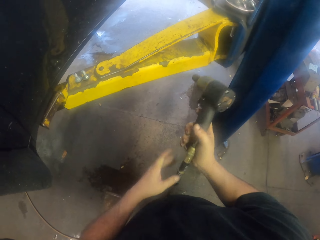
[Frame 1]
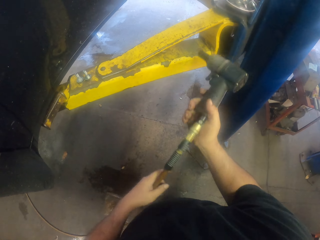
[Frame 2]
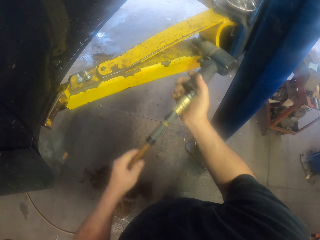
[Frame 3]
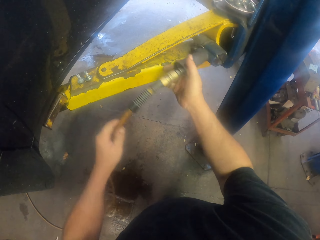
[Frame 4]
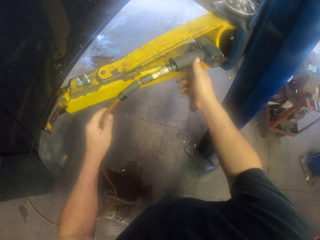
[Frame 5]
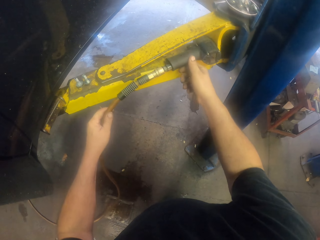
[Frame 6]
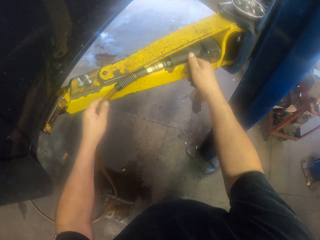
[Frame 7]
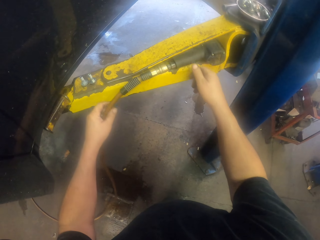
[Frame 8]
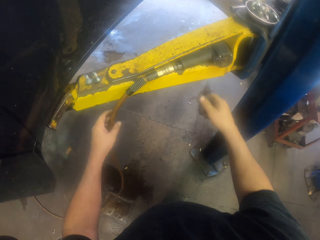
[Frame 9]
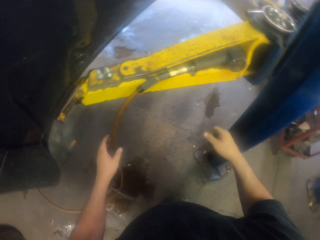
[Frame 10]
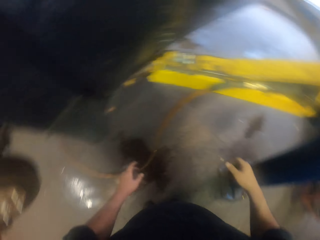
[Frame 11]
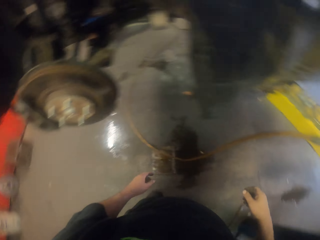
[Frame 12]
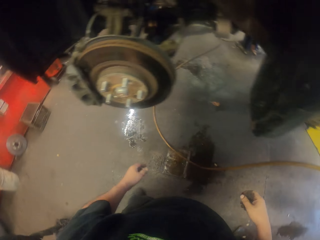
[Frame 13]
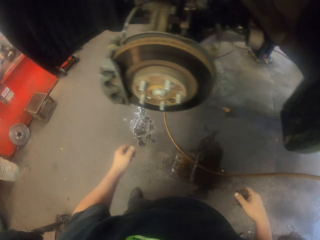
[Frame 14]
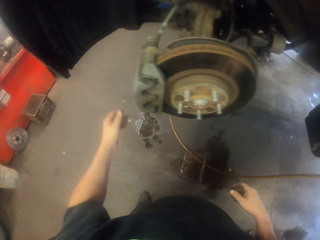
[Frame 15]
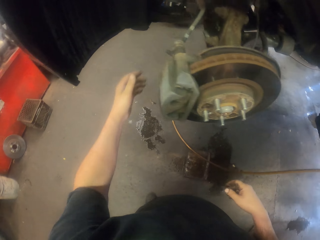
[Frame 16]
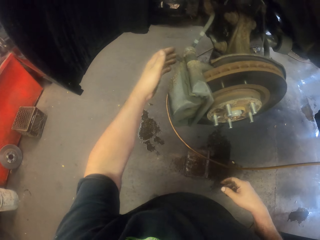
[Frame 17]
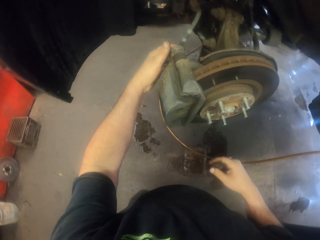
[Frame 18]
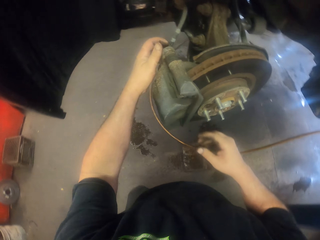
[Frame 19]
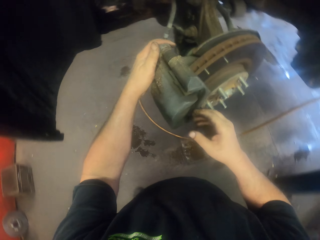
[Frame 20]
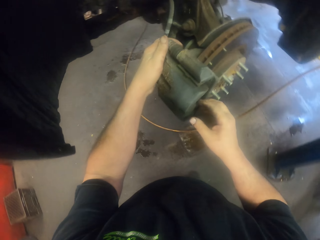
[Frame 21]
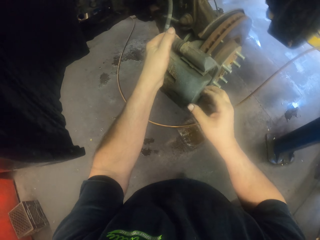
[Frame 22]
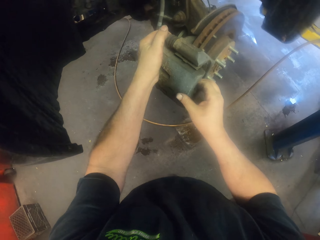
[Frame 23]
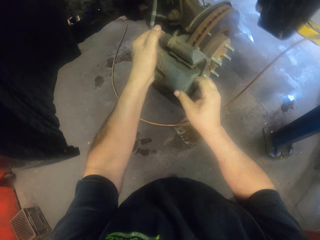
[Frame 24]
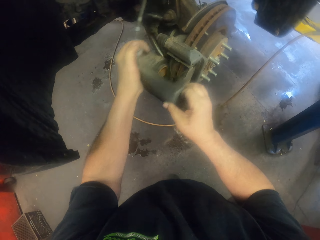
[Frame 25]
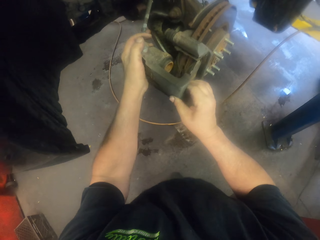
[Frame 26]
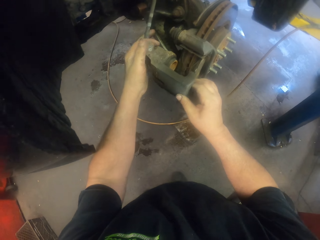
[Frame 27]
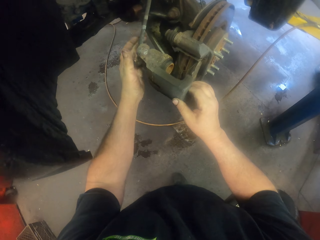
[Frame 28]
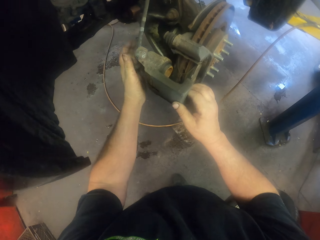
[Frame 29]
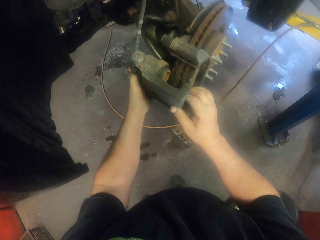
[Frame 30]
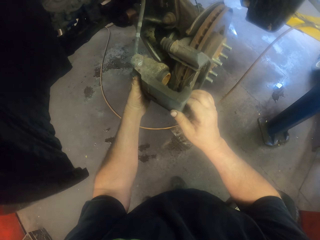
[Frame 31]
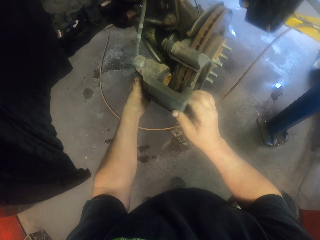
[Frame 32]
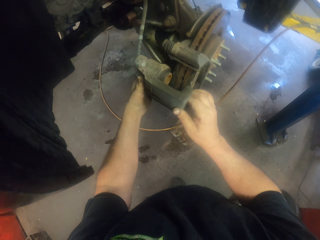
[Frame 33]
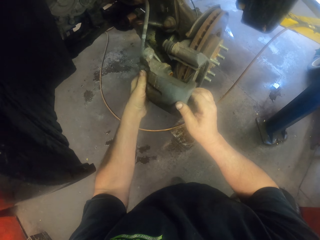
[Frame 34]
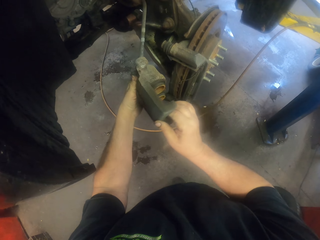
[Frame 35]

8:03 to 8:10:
The camera wearer passes the impact wrench to the right hand. They hold the hose pipe with the left hand. They put the impact wrench on a metal. They turn to the side. They remove the caliper housing. They hold a car tyre metal.

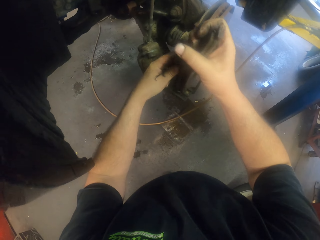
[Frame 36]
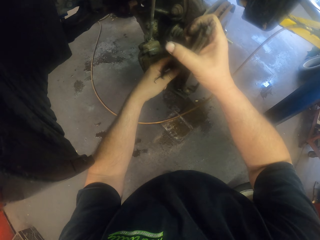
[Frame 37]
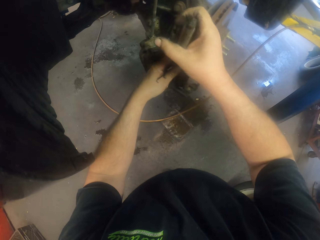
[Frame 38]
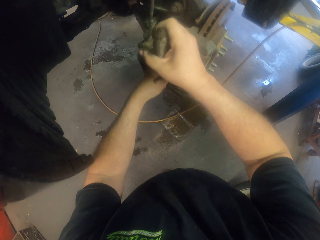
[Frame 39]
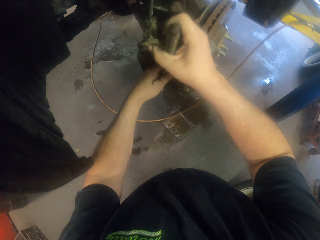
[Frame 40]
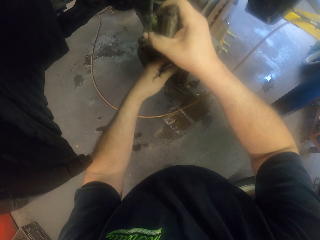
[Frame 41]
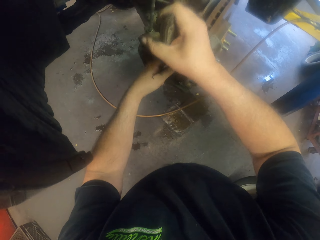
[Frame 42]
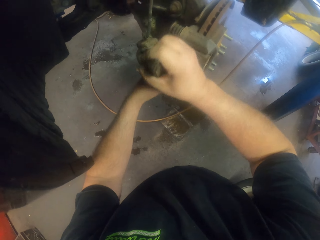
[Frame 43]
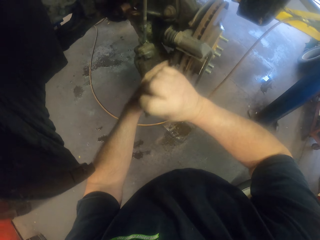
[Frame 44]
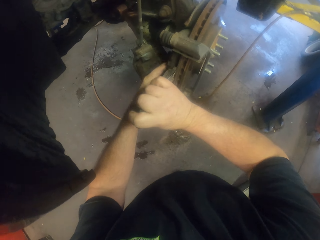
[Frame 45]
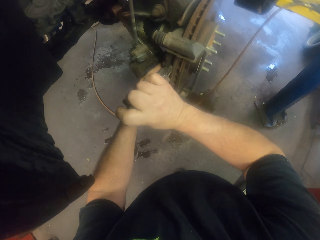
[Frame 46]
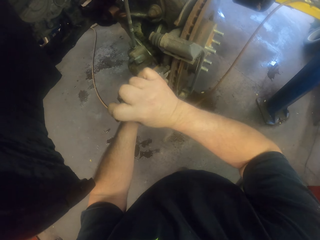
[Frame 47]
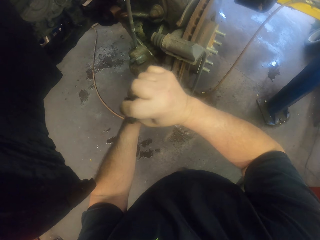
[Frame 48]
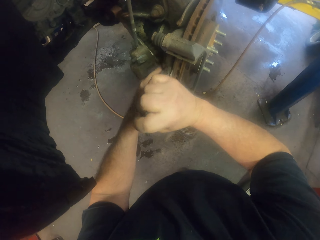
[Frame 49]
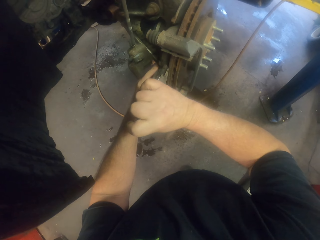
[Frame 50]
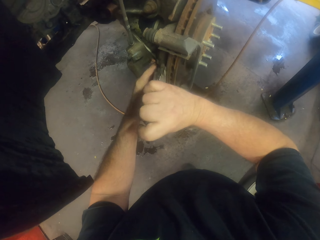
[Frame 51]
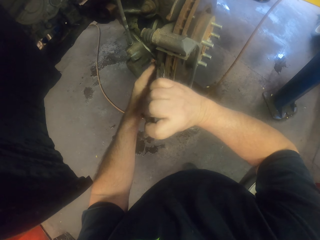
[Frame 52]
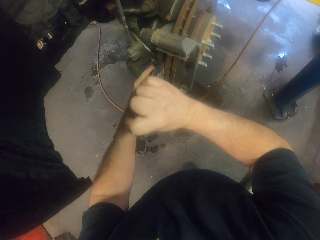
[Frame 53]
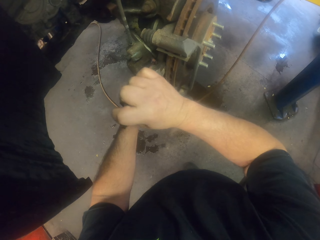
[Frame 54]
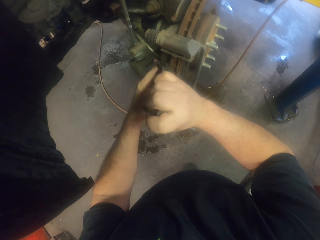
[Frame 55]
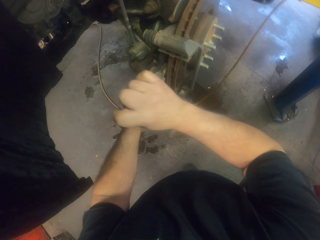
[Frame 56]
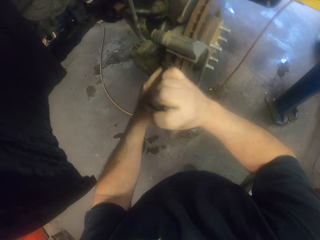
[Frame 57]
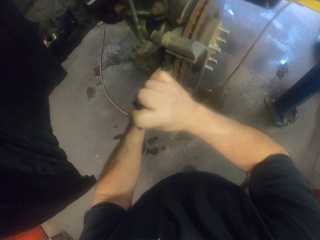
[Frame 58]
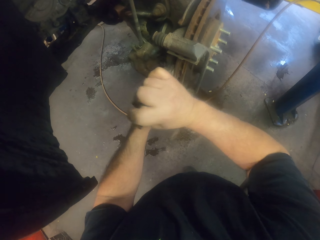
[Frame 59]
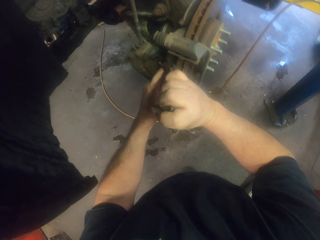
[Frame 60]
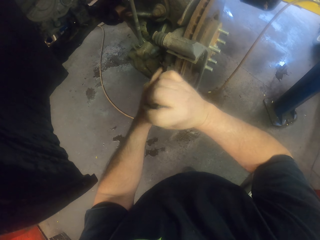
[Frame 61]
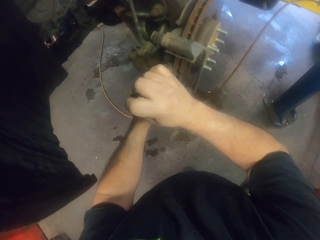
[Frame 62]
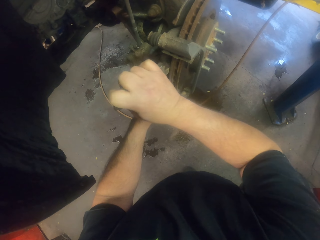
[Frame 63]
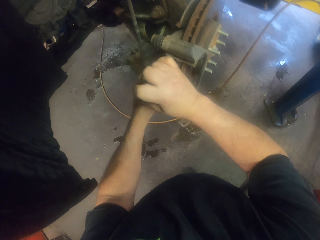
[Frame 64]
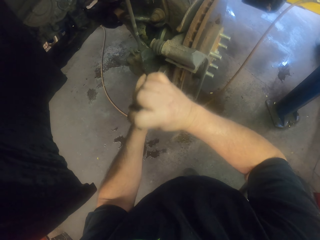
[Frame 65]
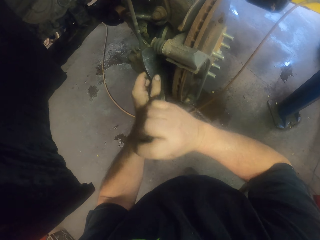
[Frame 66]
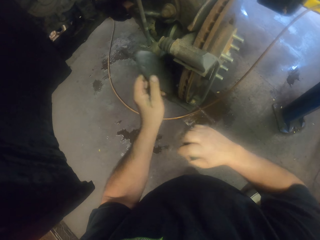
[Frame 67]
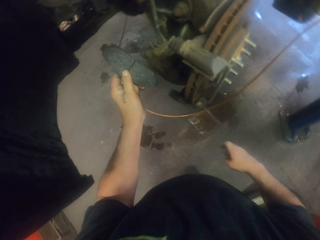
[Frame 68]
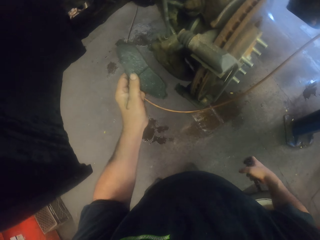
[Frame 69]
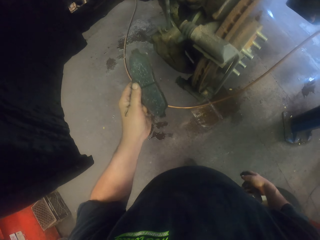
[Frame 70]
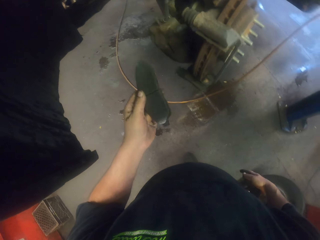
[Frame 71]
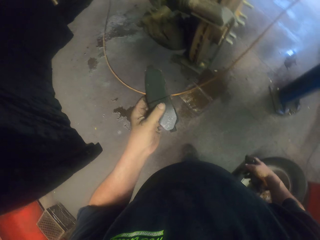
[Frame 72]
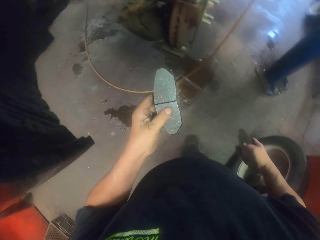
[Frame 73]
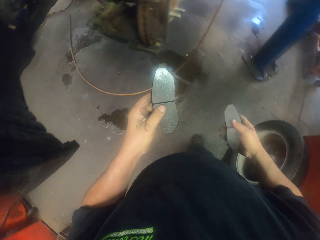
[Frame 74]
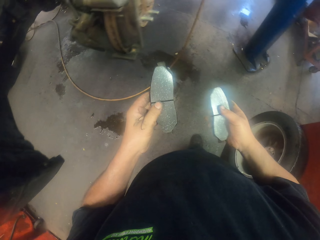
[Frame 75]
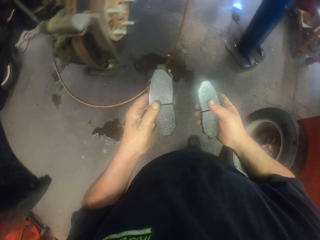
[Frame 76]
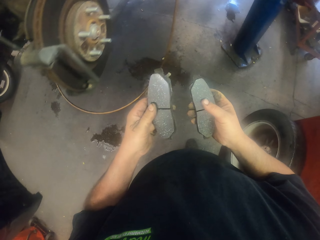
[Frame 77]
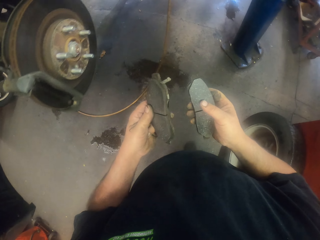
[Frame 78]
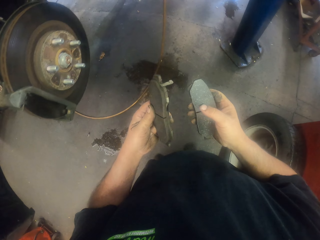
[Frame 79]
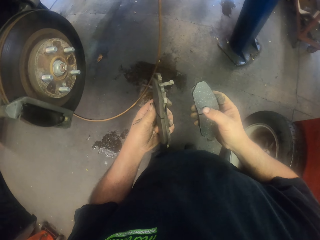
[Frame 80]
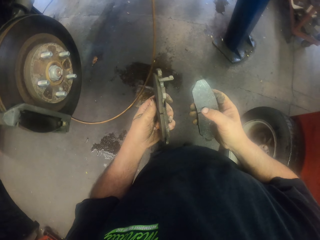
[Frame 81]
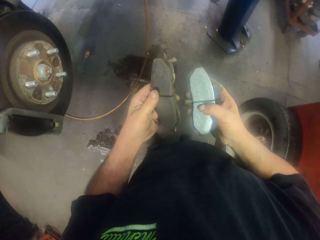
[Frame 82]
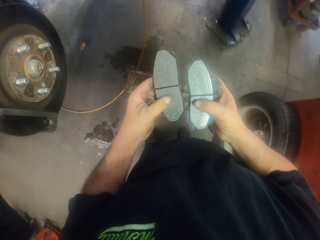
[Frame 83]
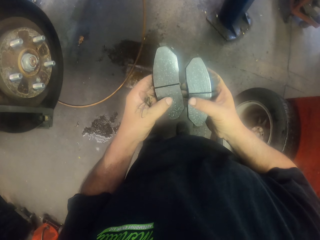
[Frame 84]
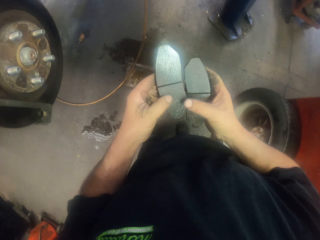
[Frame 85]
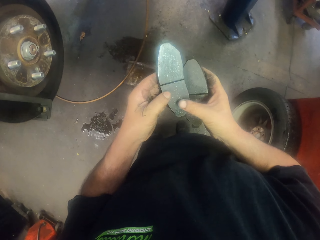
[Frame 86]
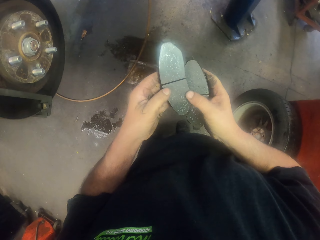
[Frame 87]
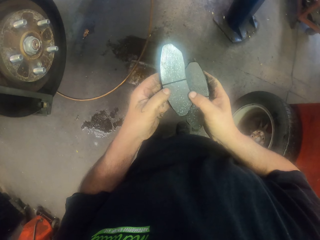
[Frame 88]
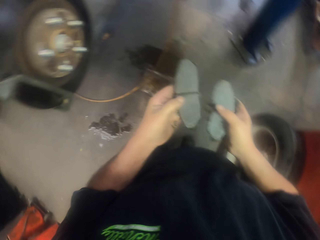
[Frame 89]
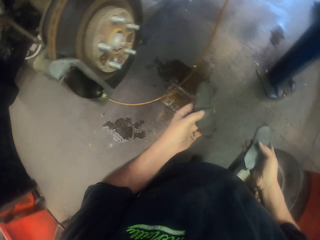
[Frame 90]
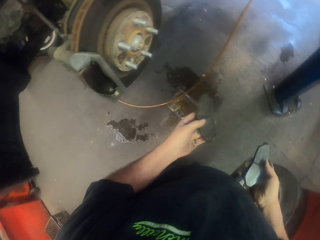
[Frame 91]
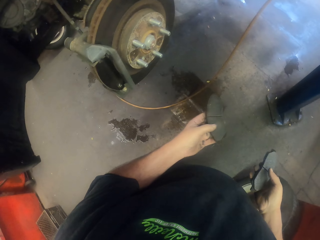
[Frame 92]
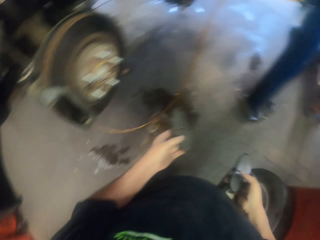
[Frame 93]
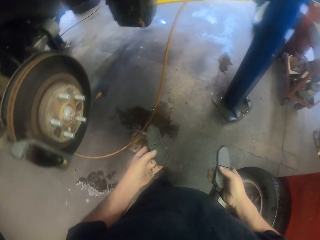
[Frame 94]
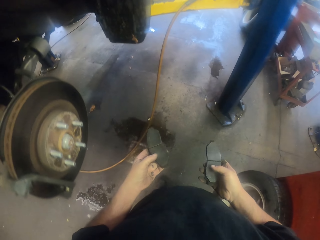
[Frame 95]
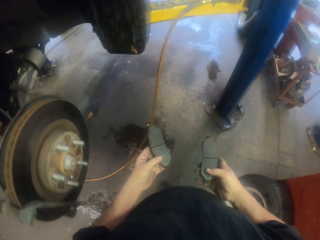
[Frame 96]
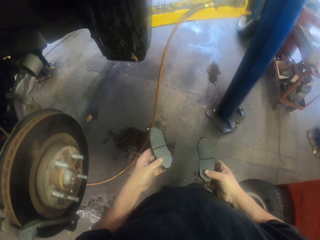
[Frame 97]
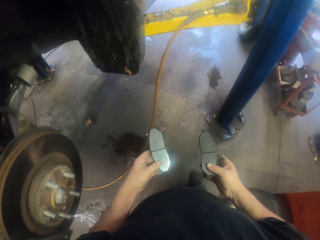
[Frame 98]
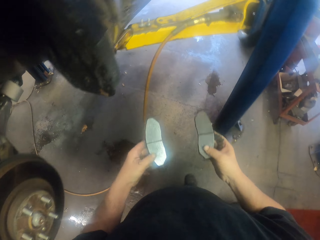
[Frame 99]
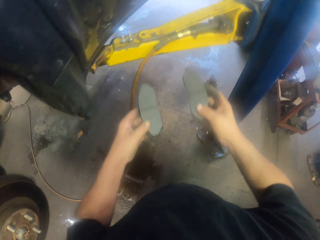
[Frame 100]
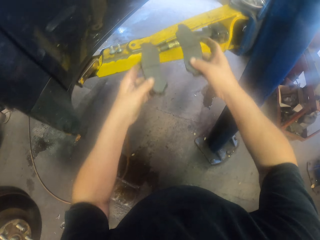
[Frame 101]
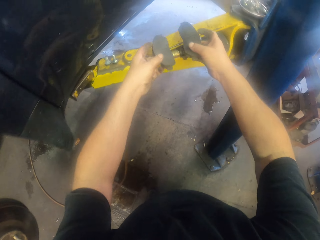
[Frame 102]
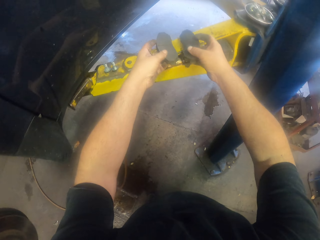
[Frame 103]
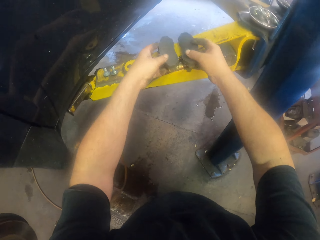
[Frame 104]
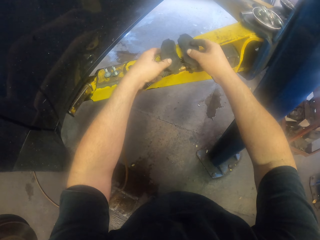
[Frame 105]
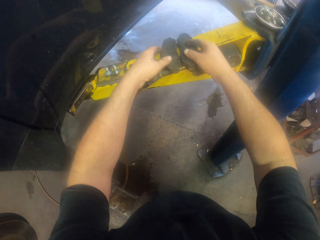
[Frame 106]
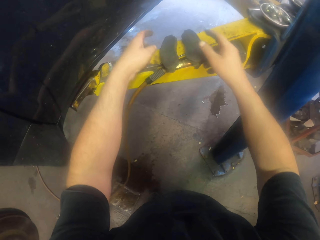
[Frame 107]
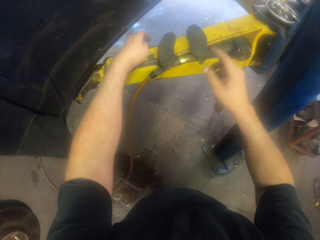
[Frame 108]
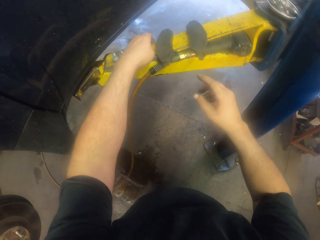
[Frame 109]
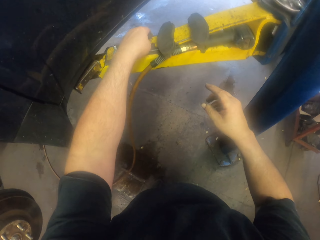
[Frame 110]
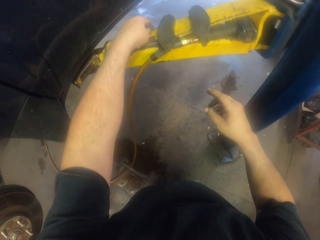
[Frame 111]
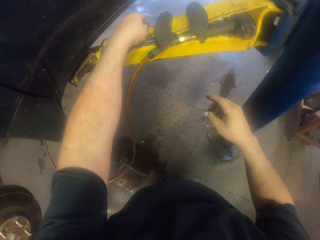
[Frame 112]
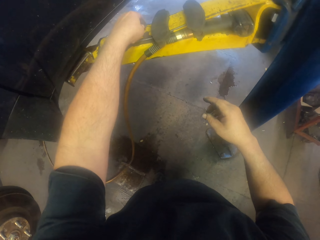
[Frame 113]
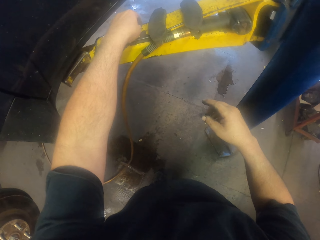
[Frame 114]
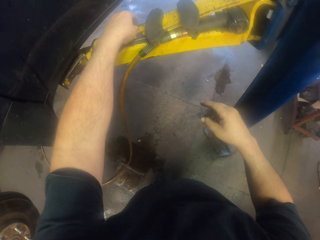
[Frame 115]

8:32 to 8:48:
The camera wearer turns to the side. They remove a car tyre metal. They turn to the side. They rub the brake pads with the thumb. They walk. They put the brake pads on the metal.
